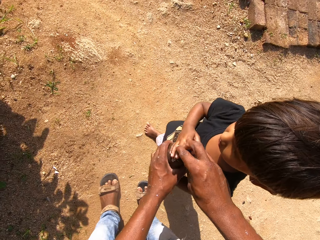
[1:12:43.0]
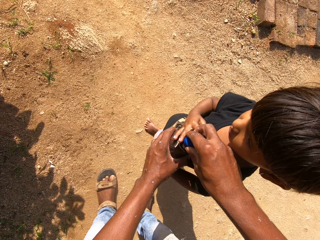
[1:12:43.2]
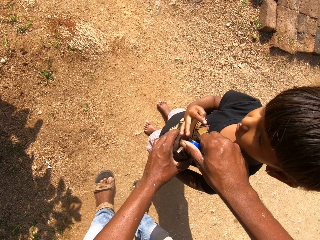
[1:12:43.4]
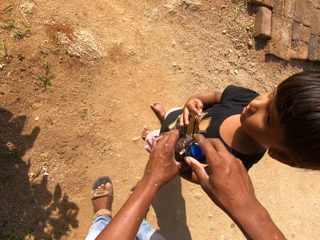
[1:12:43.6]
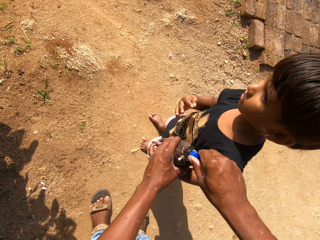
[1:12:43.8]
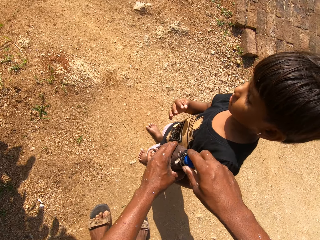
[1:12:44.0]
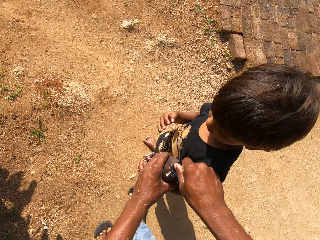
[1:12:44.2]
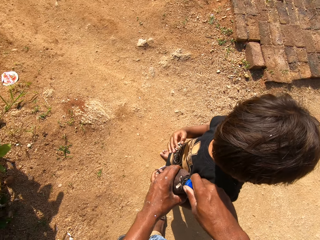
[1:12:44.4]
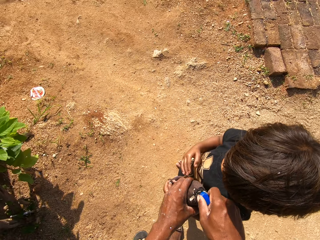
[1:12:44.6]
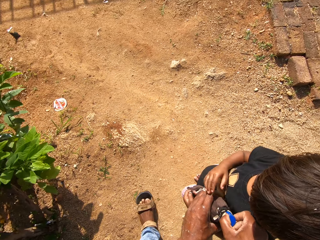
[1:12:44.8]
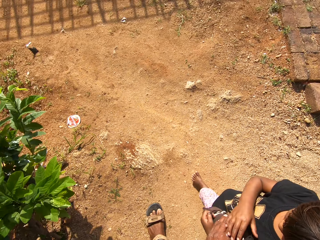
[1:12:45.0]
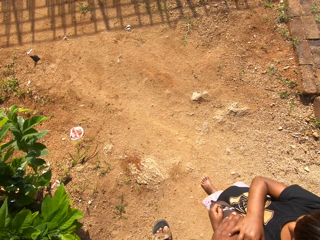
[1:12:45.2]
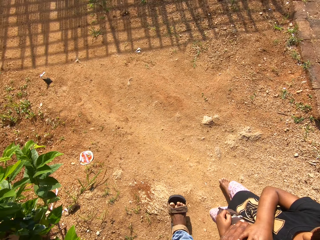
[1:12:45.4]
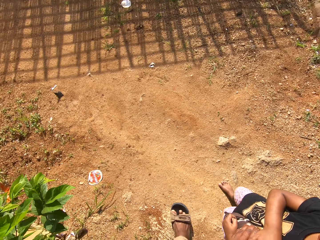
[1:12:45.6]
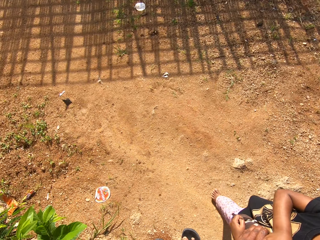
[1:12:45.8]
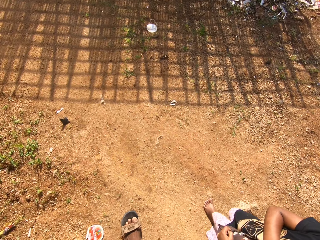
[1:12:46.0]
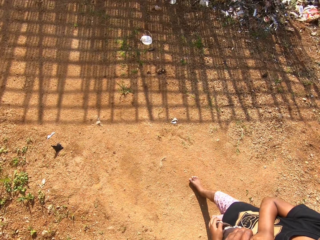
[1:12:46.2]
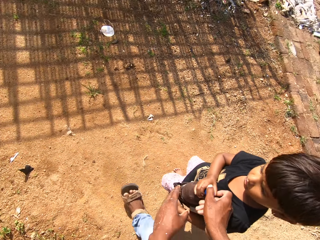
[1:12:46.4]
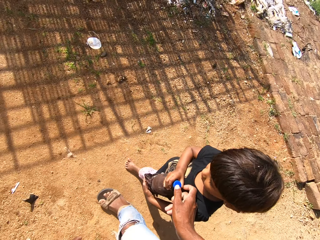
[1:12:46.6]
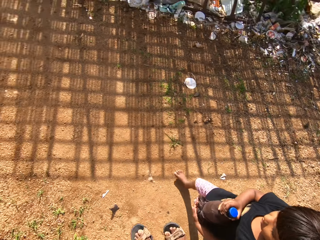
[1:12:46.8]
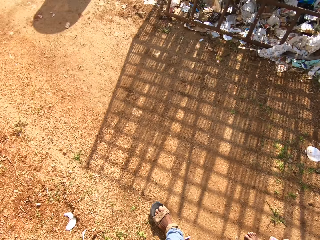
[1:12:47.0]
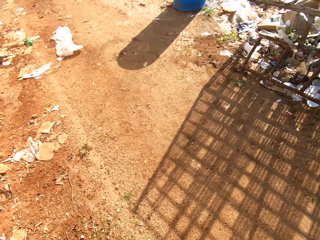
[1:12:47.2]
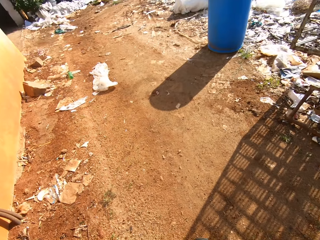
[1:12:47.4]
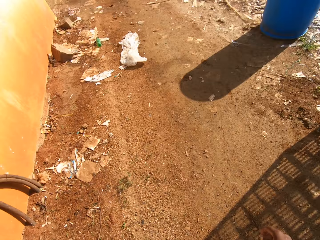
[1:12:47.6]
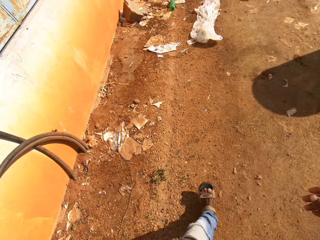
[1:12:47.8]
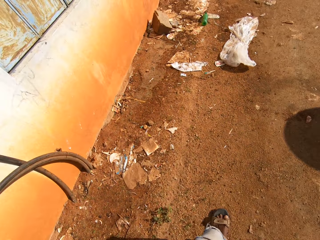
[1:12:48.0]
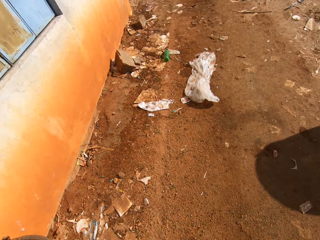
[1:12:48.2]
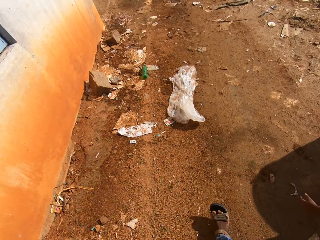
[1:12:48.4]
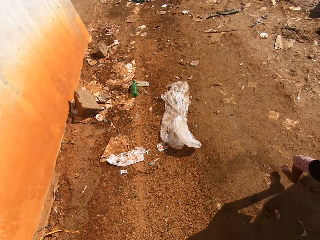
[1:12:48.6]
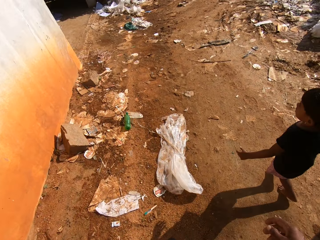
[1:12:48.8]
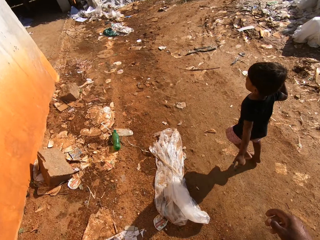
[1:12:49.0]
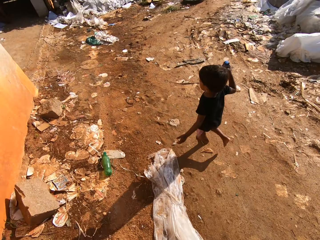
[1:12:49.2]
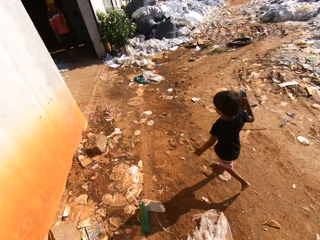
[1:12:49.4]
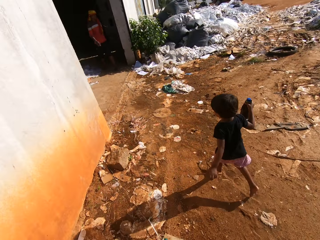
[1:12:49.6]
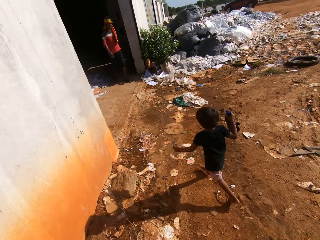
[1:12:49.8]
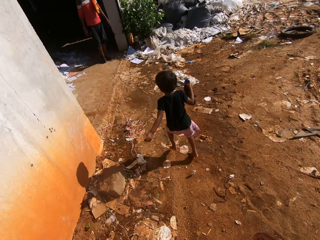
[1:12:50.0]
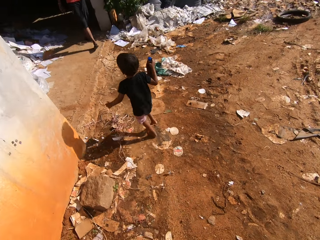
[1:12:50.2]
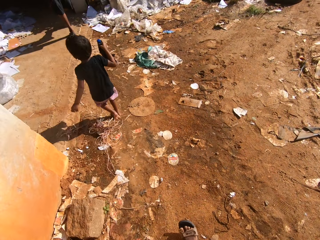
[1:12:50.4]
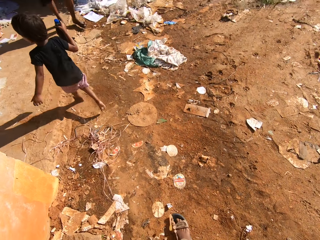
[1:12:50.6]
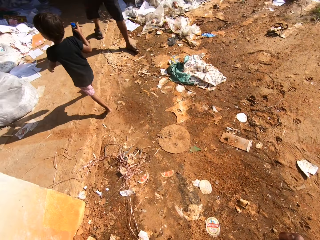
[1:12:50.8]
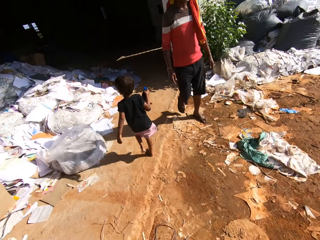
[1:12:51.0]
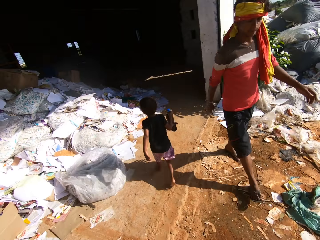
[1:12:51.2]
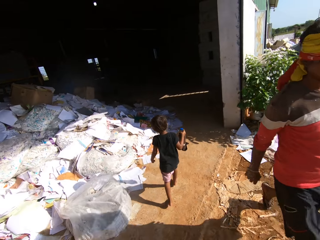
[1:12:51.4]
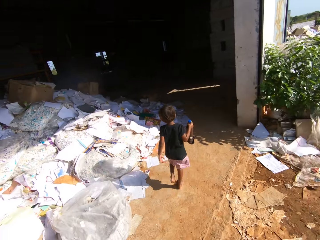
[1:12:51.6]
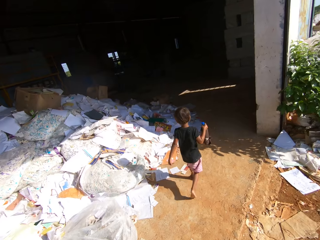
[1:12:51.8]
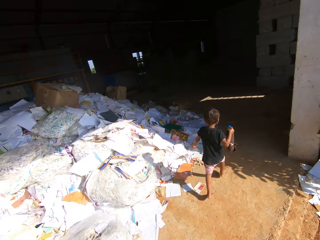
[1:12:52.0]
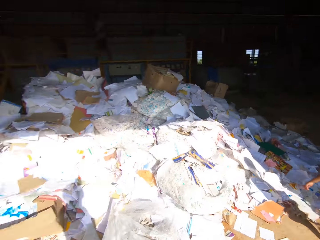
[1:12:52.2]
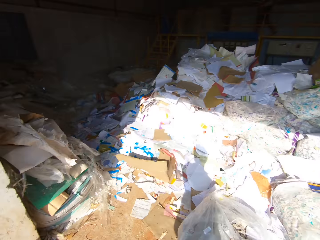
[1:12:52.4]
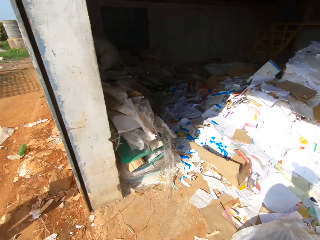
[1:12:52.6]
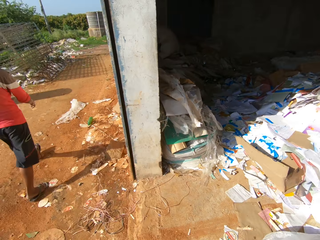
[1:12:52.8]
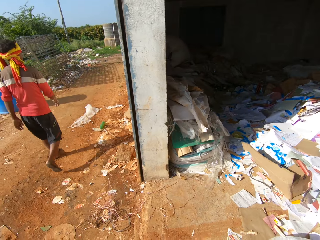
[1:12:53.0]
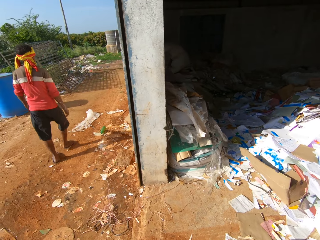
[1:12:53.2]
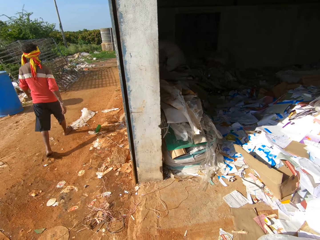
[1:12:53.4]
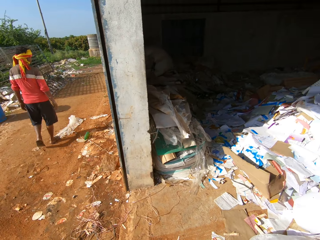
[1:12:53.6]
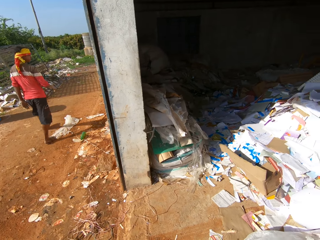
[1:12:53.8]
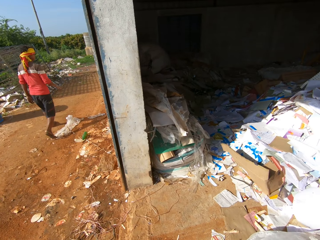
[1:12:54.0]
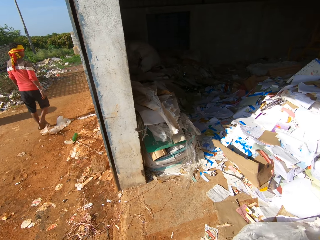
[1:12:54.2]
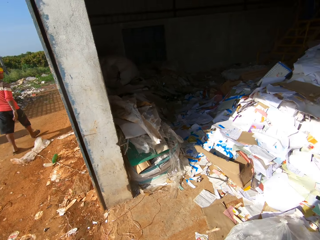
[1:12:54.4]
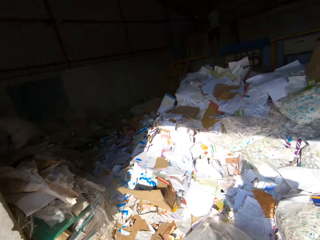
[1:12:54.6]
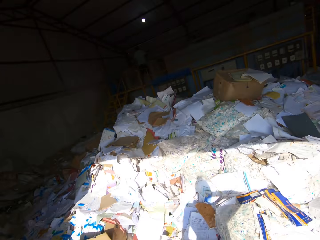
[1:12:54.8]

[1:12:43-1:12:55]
A baby walks. The camera wearer walks. The baby runs into a factory. A man walks. The camera wearer interacts with a boy. They walk into the factory. The baby walks. The camera wearer looks around. The man walks.

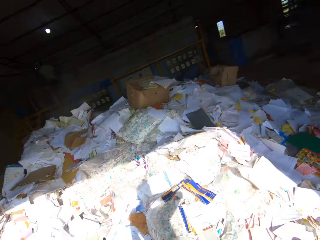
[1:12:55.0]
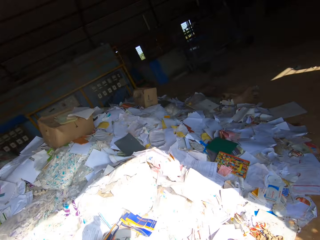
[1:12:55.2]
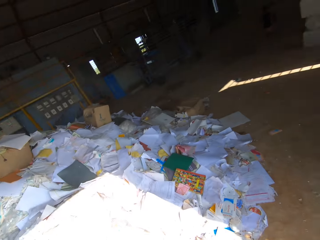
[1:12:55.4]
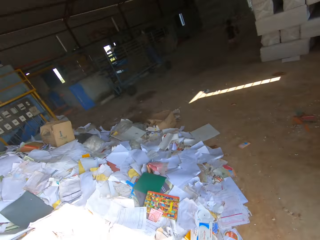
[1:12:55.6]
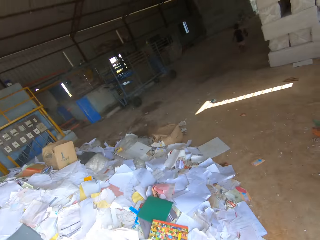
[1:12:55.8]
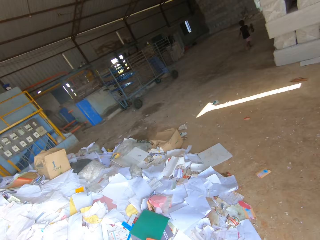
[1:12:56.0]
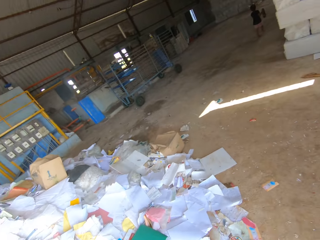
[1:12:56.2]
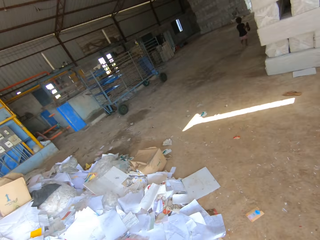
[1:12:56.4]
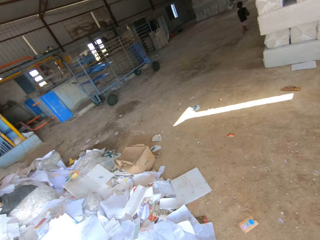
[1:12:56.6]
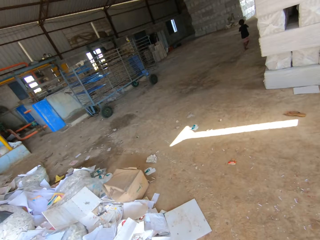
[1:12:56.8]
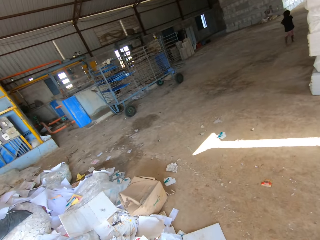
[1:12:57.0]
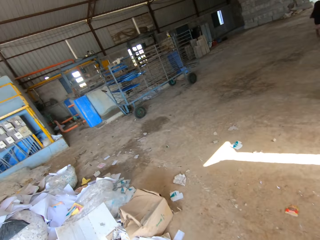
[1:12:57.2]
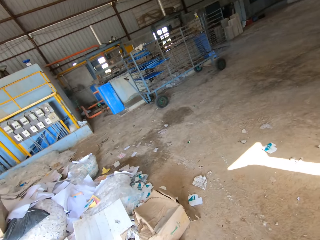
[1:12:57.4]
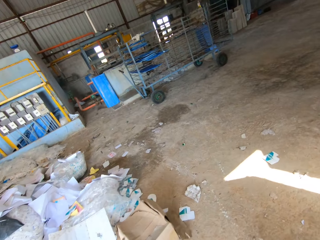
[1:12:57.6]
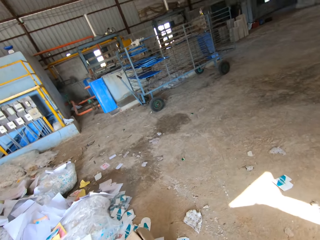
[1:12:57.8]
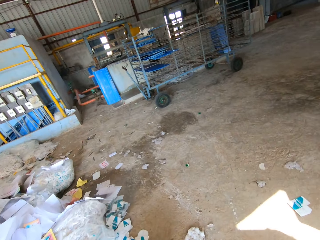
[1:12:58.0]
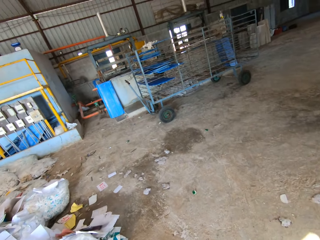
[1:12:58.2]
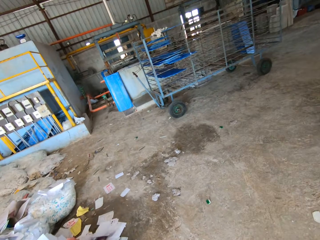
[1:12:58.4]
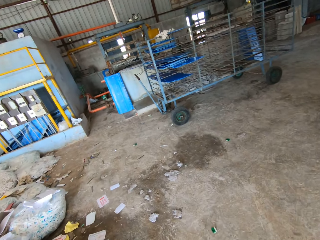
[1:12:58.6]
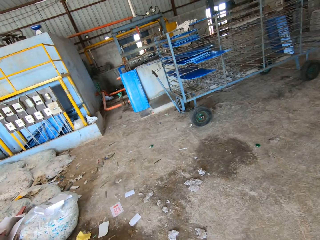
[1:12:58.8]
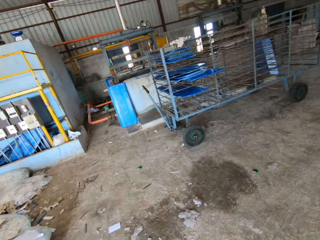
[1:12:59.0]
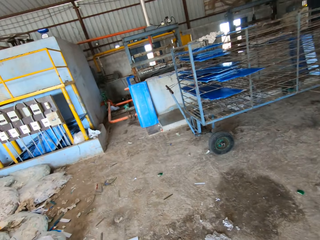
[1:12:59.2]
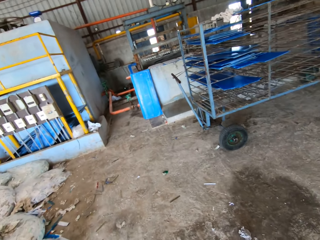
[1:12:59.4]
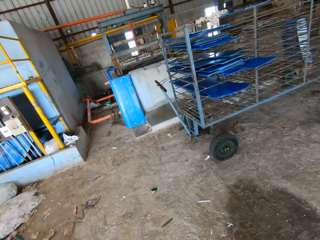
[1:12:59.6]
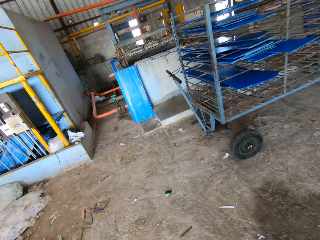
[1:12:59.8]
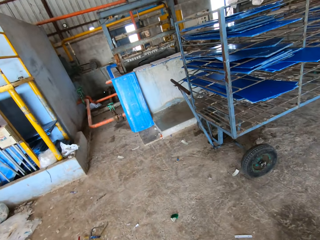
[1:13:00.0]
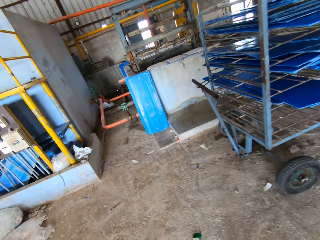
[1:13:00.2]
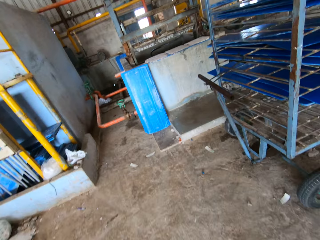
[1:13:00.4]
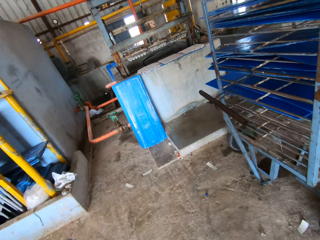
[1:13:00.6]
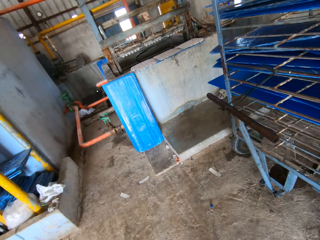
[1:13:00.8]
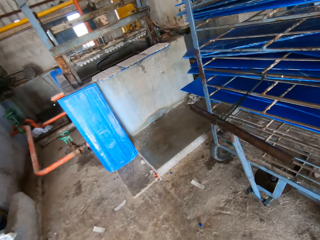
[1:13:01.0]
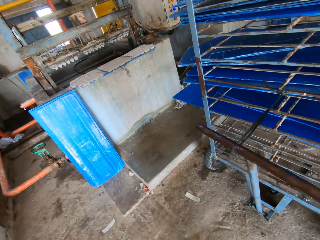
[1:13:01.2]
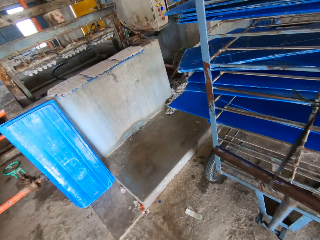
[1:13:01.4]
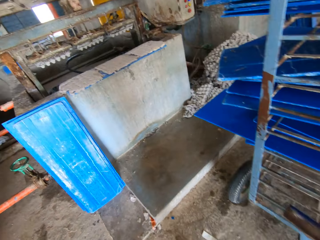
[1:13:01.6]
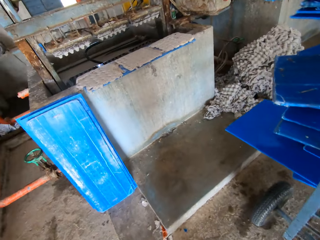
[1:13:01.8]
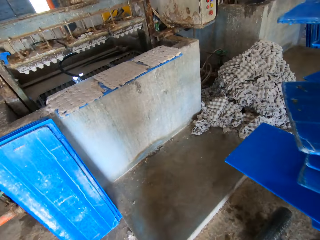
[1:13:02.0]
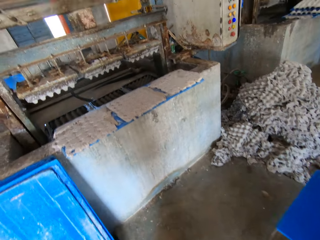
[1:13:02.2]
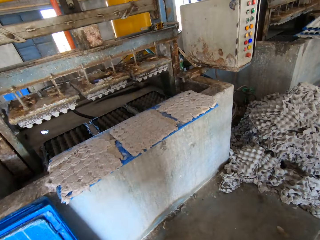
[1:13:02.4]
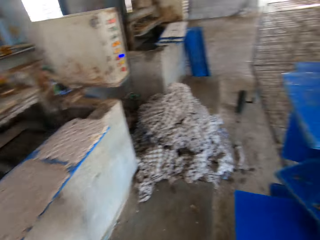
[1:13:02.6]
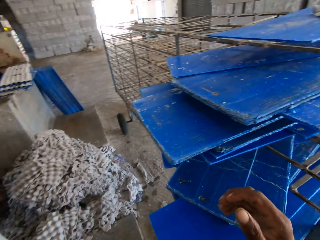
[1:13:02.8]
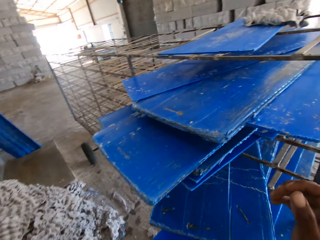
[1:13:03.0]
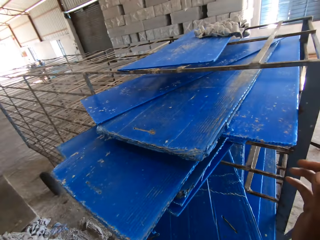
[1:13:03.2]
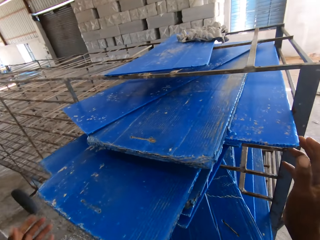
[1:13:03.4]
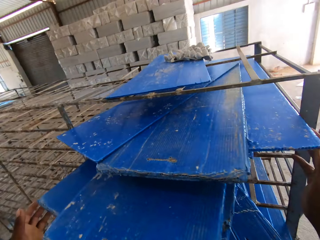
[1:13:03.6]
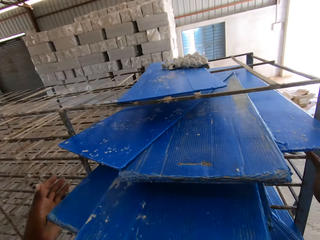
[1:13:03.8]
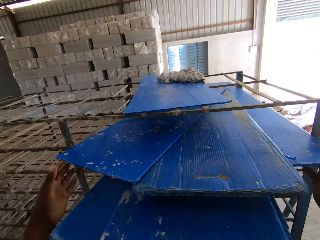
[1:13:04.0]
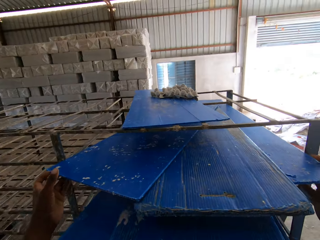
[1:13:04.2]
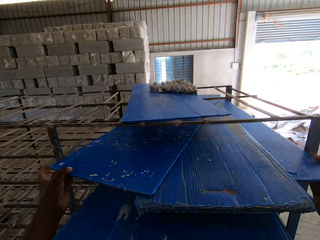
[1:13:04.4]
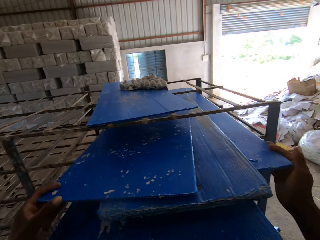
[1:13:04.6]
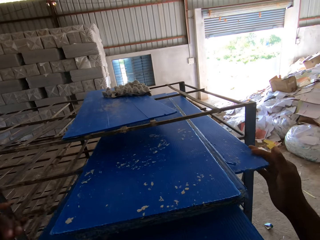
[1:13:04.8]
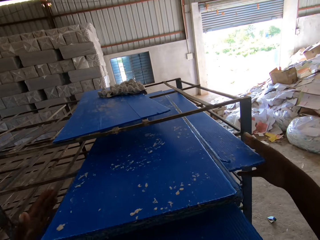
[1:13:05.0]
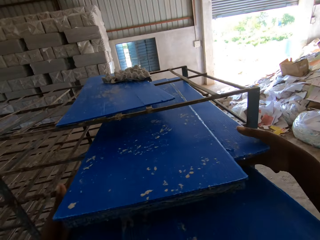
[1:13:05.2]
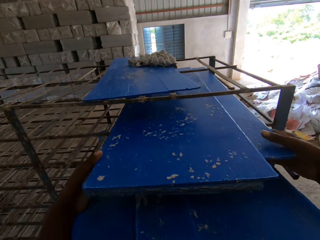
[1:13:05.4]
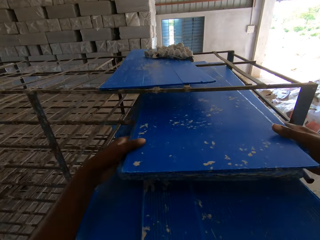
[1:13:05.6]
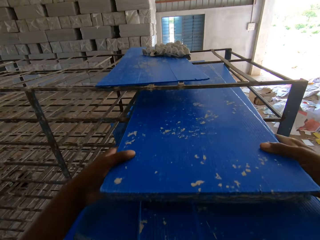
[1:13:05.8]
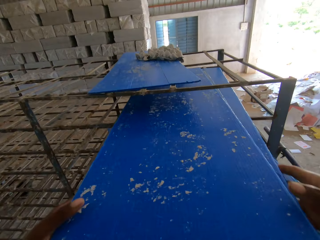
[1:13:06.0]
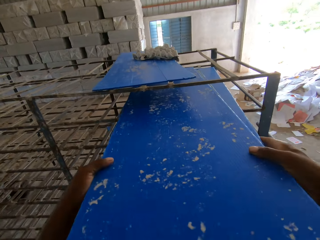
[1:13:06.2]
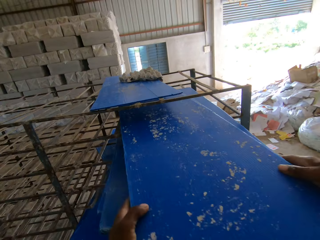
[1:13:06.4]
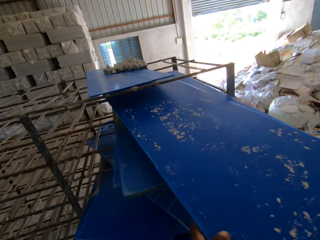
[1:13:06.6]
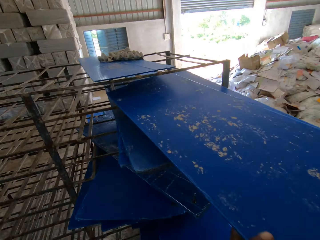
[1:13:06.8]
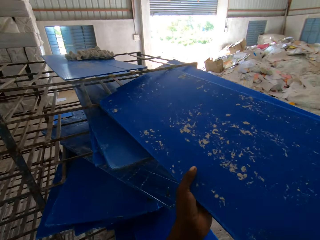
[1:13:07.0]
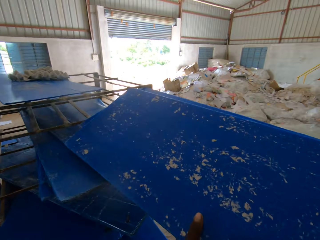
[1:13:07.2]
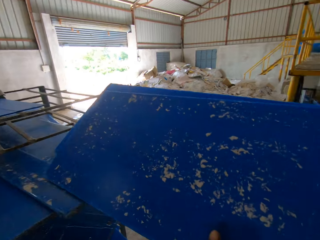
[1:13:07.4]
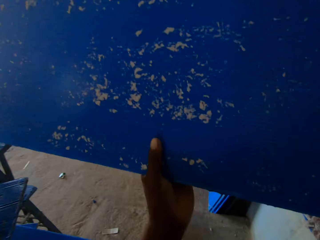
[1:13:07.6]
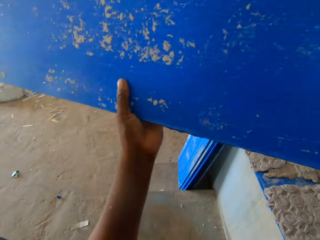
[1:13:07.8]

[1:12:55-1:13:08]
The camera wearer looks around. He walks. A baby walks. The camera wearer walks. He adjusts the blue trays in a trolley with his hands. He brings out the blue trays in the trolley with his hands.
